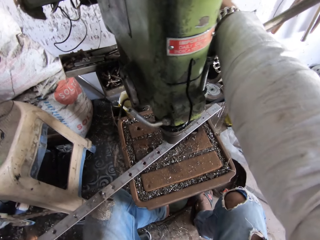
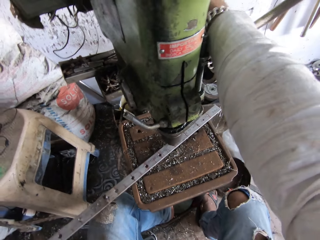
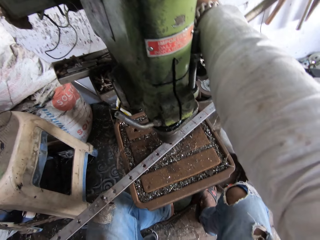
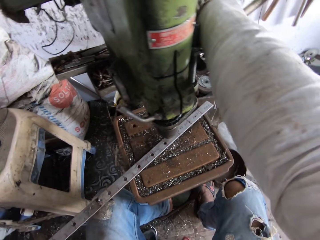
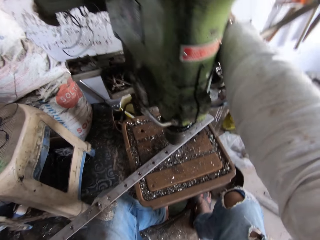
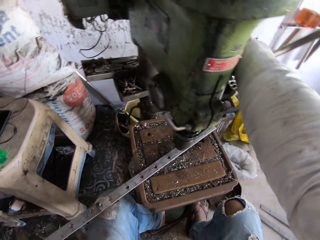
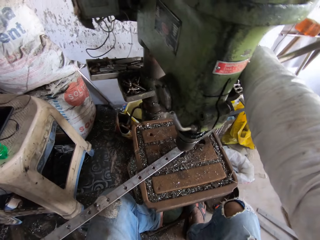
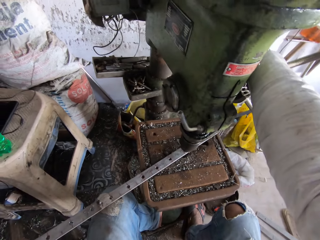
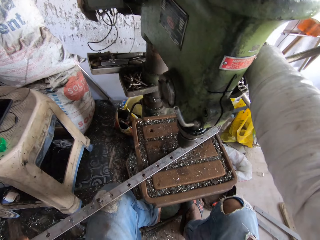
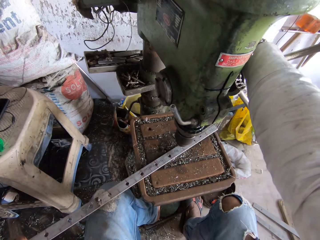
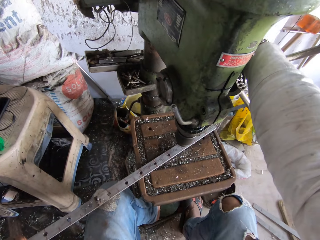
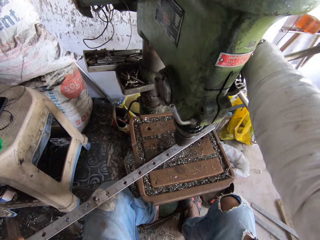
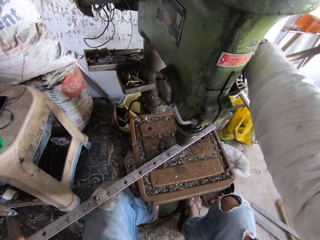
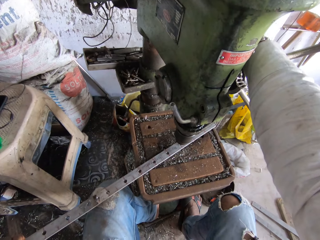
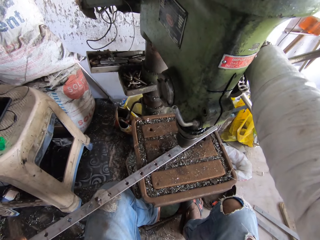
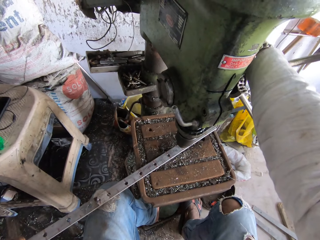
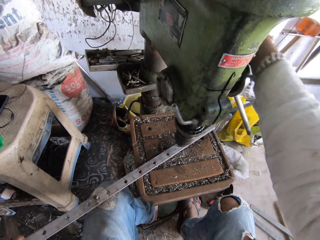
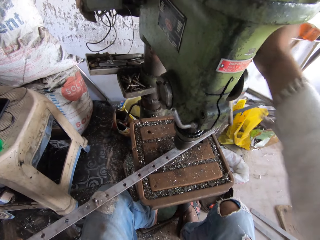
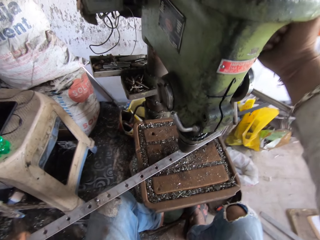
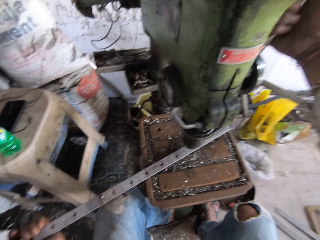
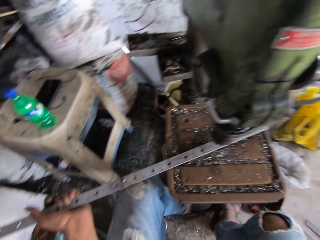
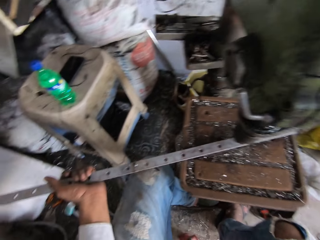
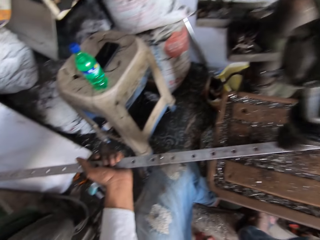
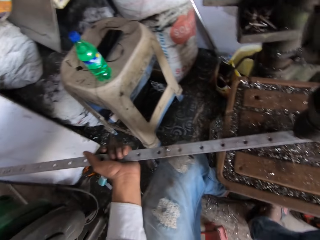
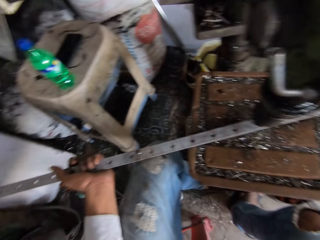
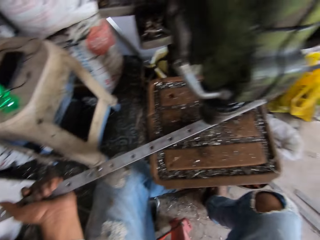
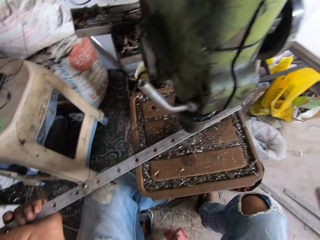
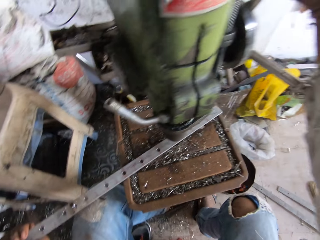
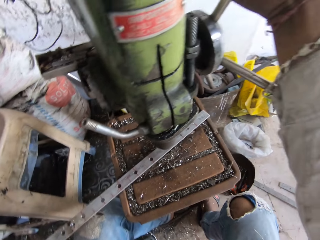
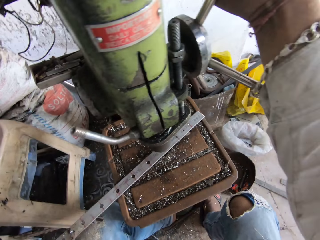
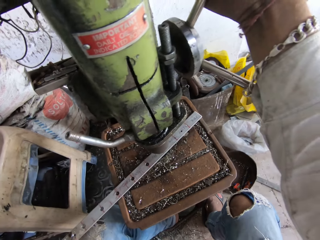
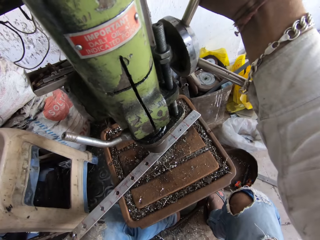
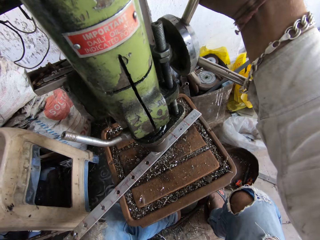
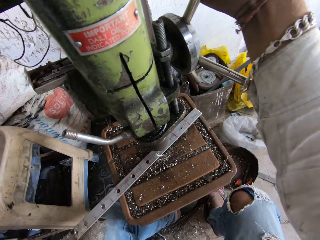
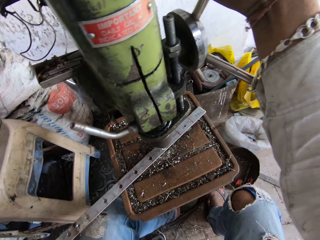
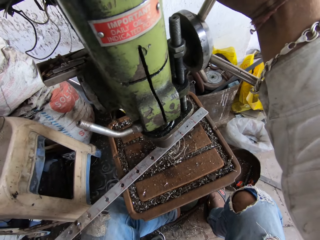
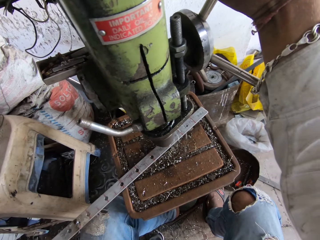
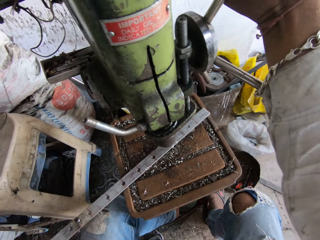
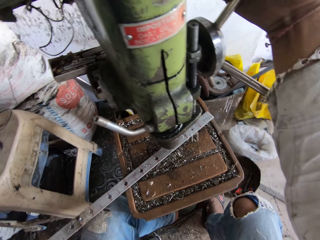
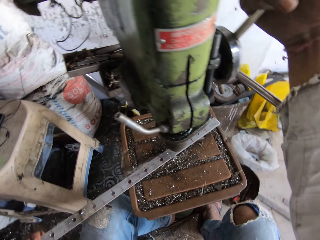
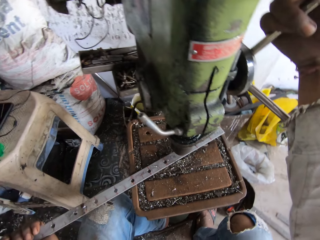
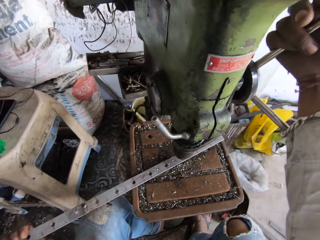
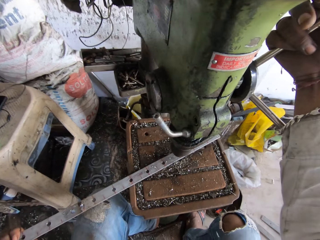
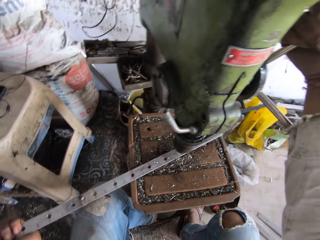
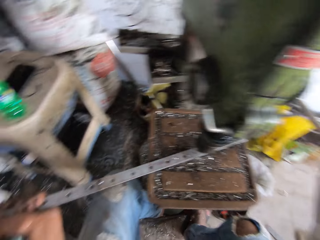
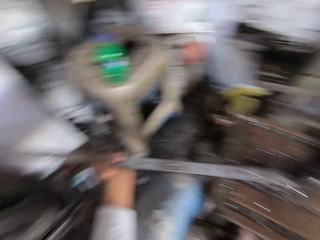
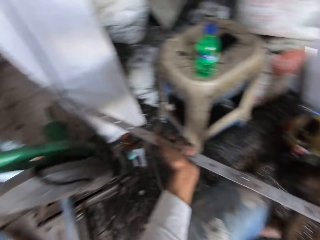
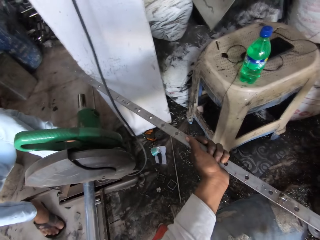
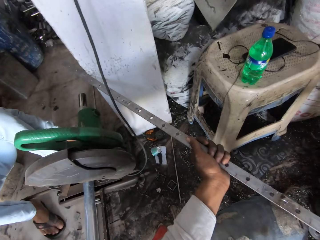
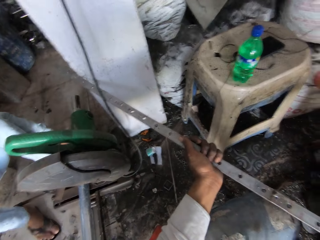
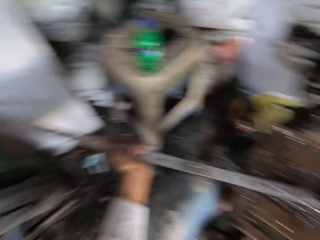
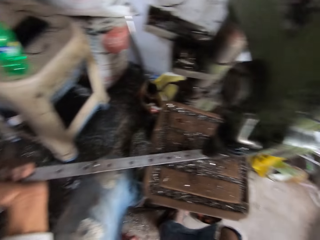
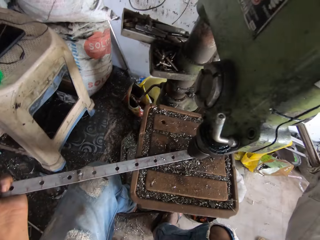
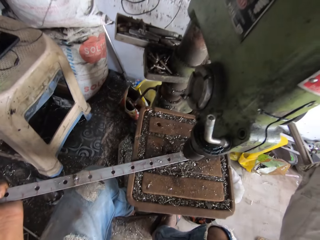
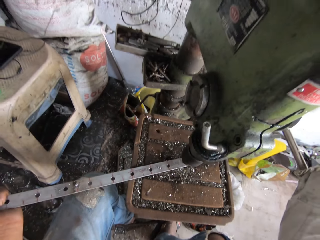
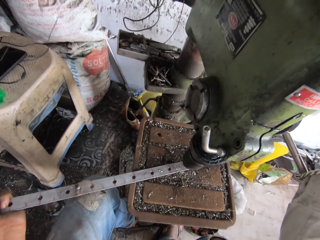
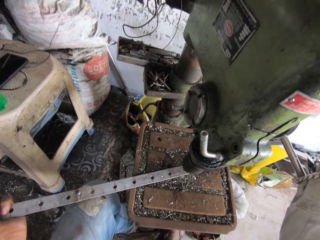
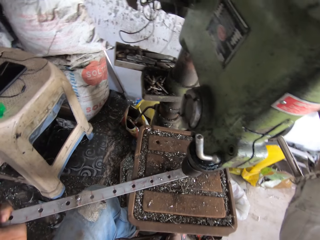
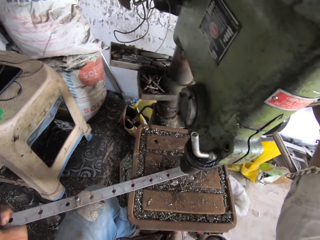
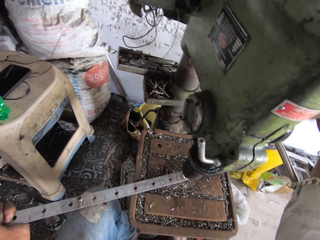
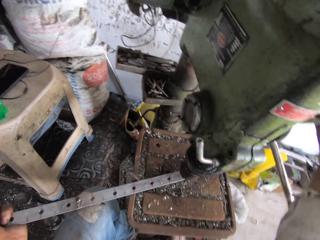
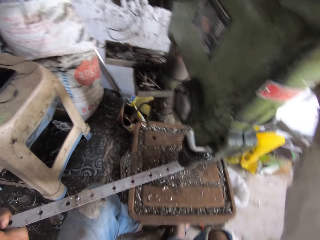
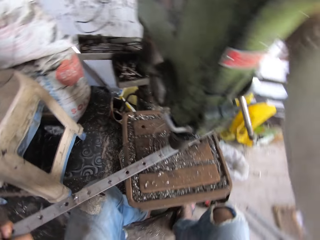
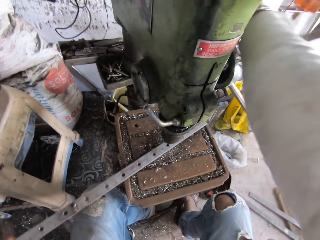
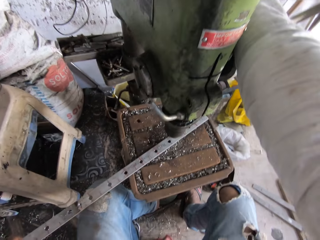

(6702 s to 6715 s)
The camera wearer drills a hole in the metal. They move the metal sheet. They adjust the drilling machine. They drill a hole in the metal with a sheet metal punching machine. They look around. They drill a hole in the metal. They adjust the drilling machine.

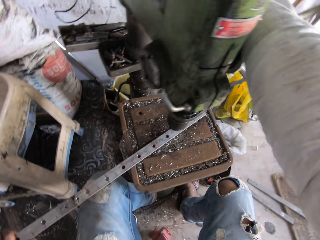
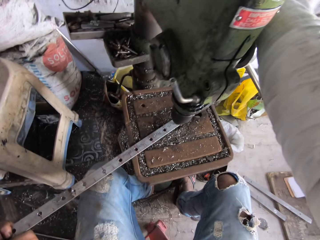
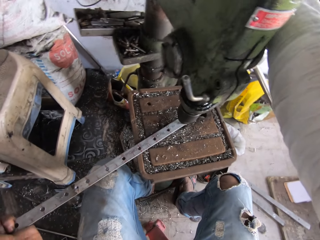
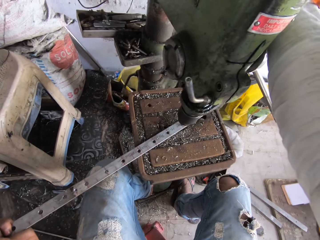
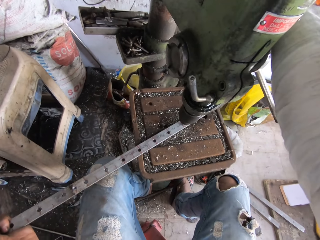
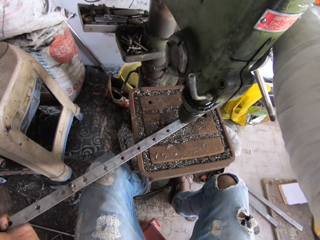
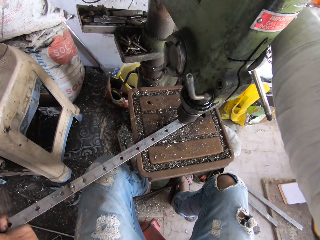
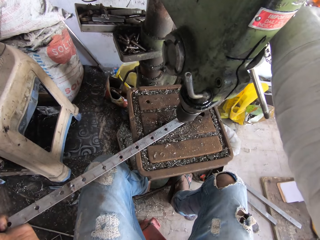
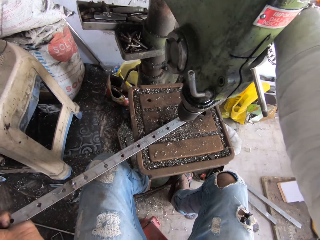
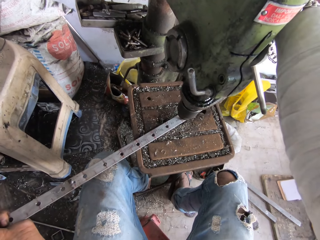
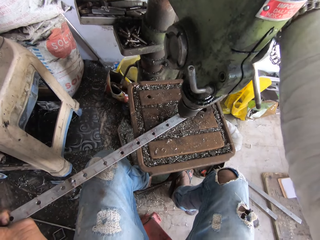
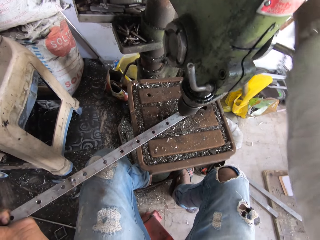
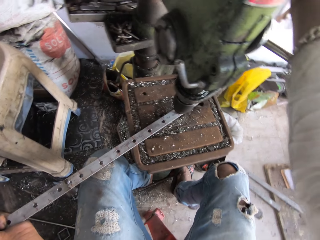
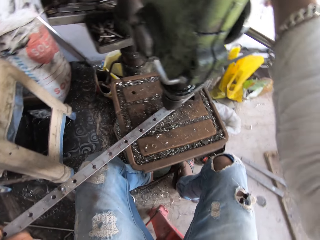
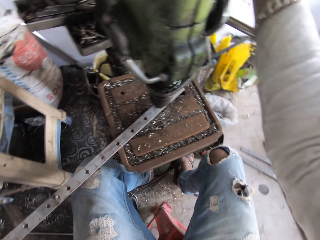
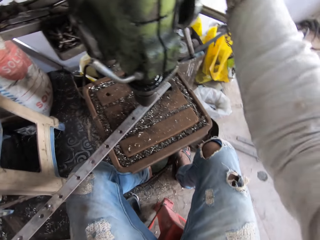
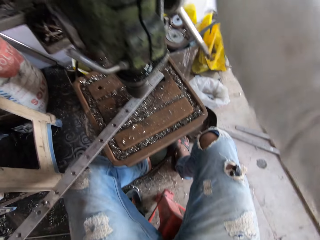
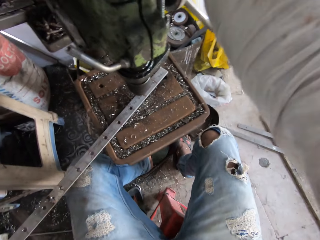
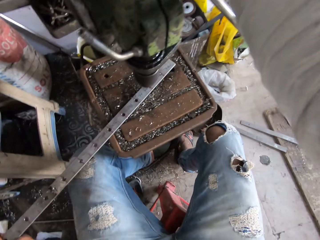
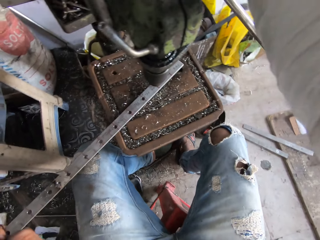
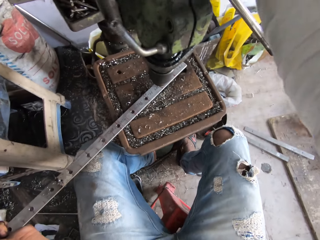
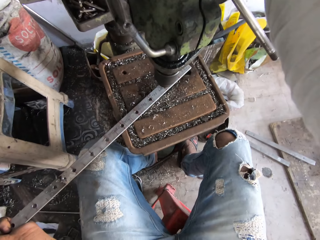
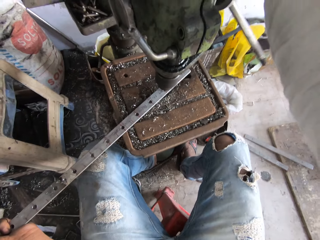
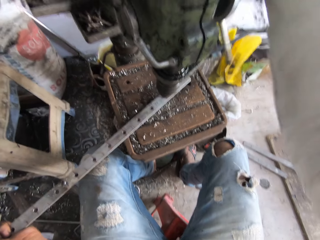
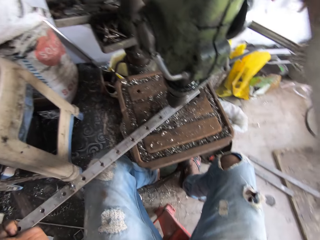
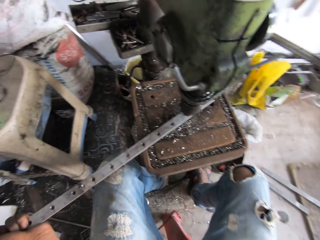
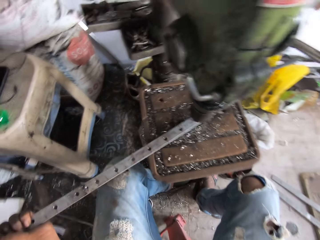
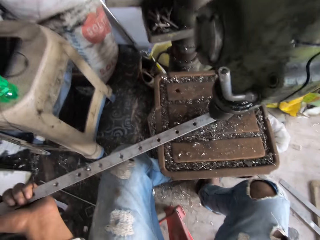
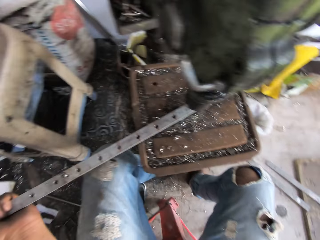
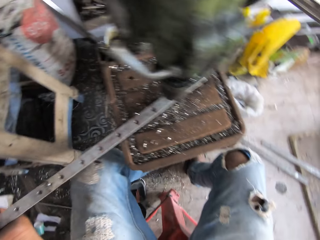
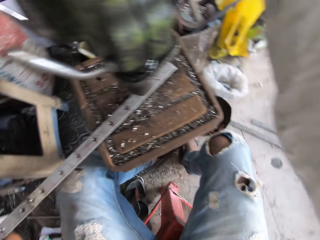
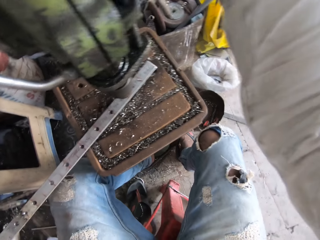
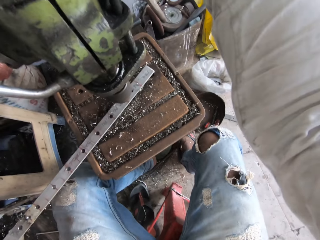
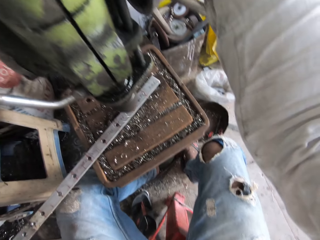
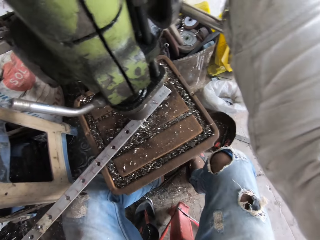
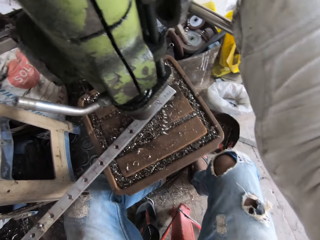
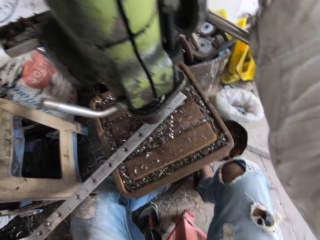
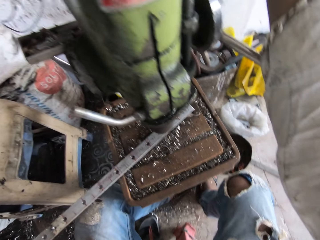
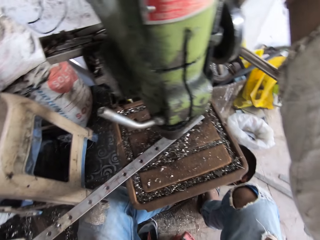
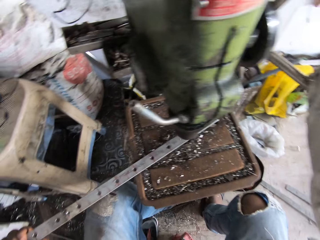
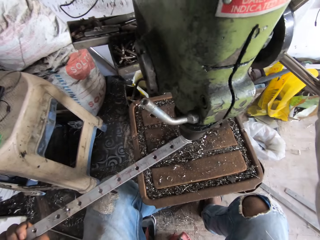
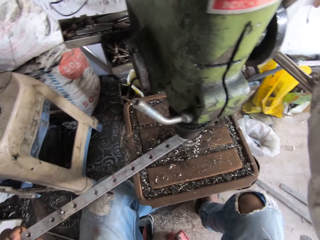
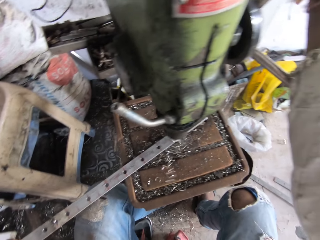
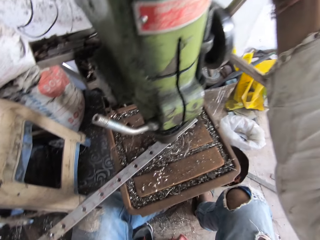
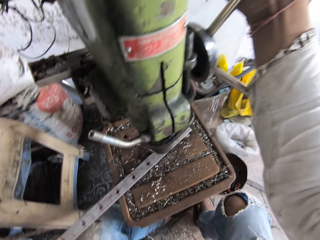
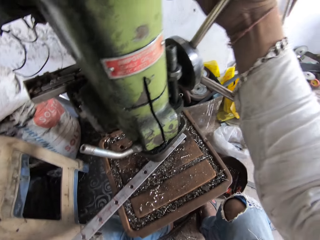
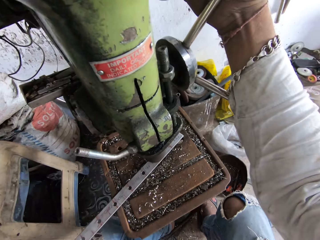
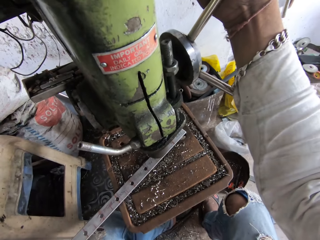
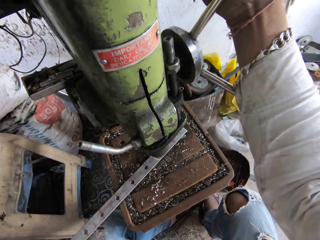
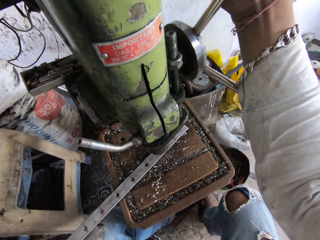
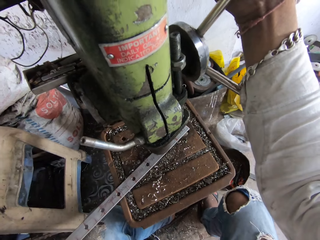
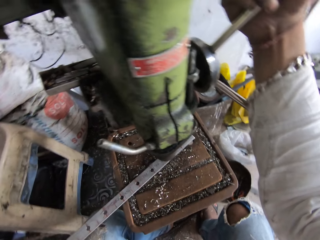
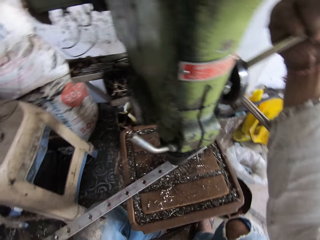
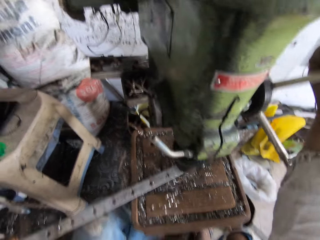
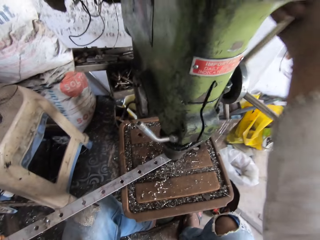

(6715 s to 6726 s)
The camera wearer rotates the handle of the sheet metal punching machine. They move the metal sheet. They drill a hole in the metal. They adjust the drilling machine. They drill a hole in the metal with the sheet metal punching machine.
